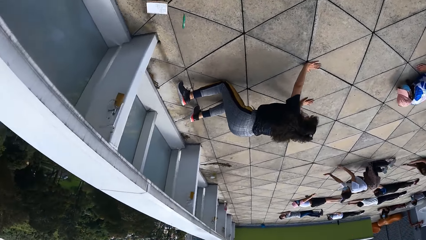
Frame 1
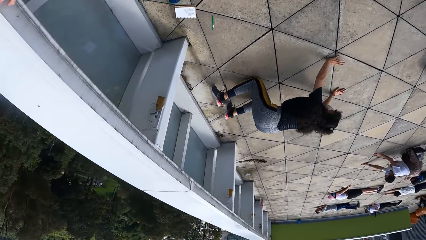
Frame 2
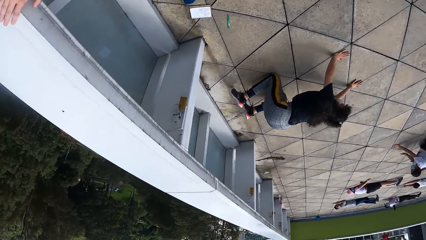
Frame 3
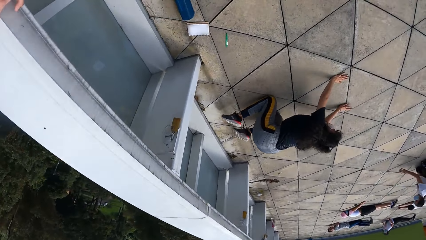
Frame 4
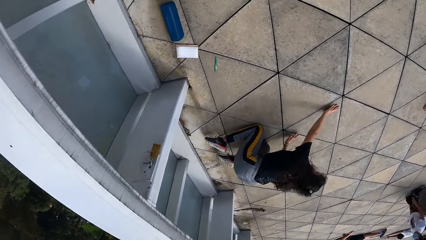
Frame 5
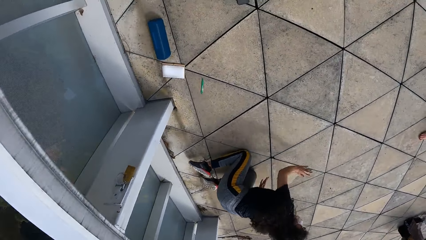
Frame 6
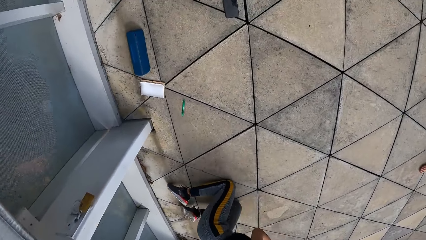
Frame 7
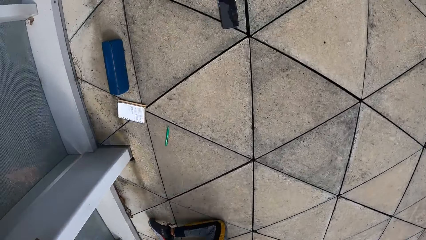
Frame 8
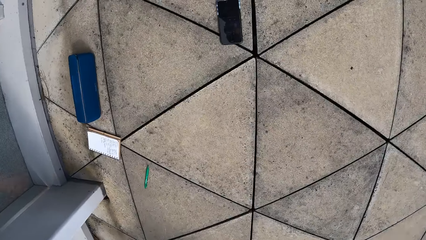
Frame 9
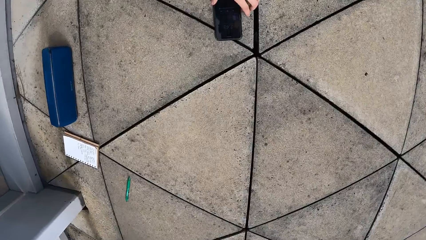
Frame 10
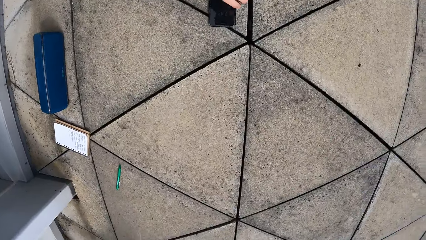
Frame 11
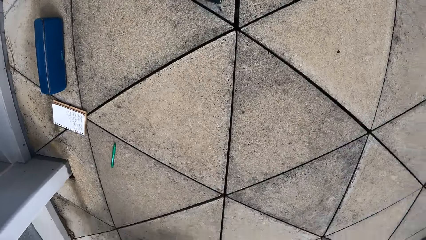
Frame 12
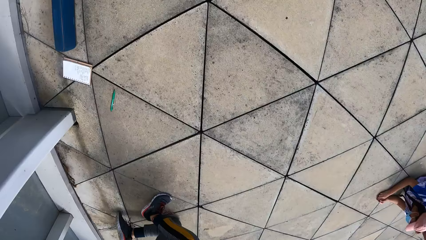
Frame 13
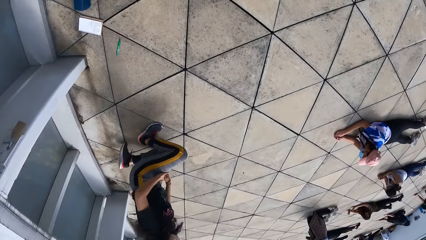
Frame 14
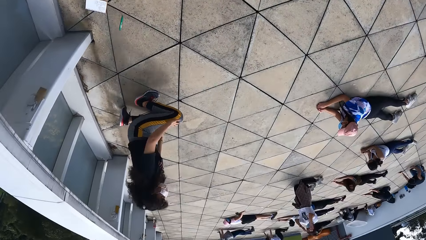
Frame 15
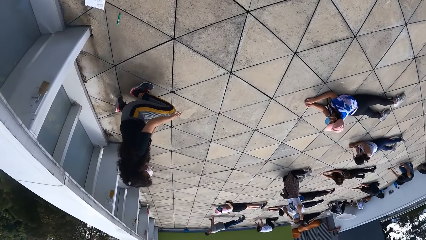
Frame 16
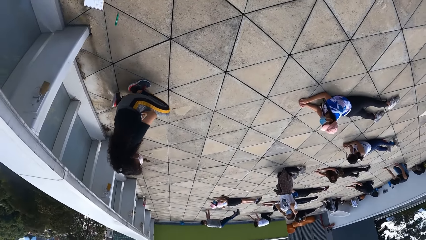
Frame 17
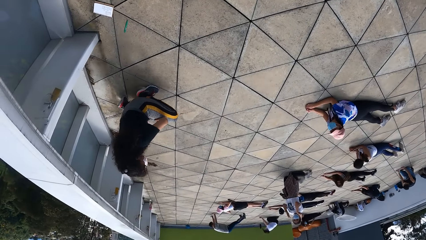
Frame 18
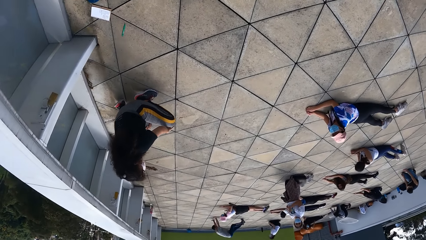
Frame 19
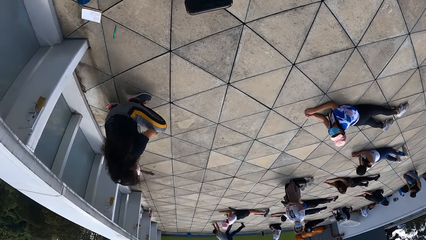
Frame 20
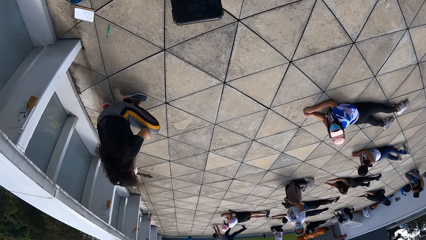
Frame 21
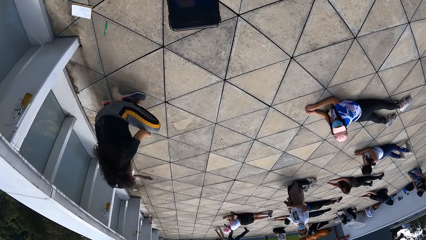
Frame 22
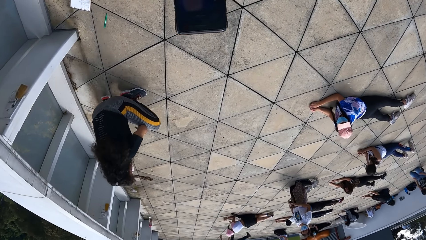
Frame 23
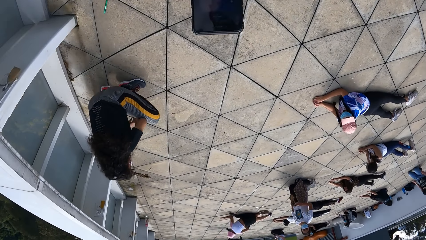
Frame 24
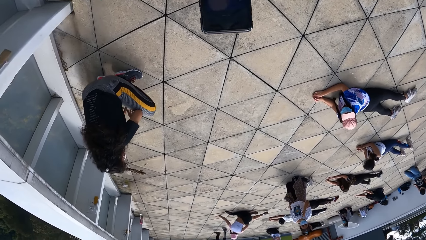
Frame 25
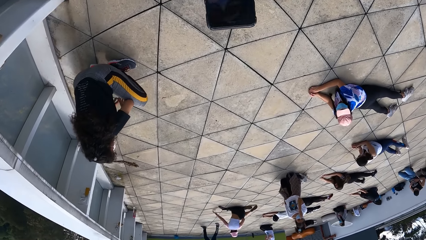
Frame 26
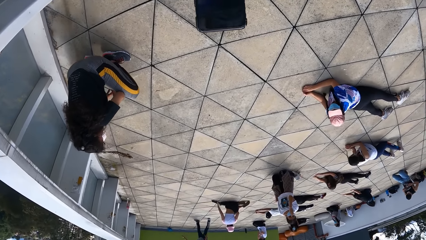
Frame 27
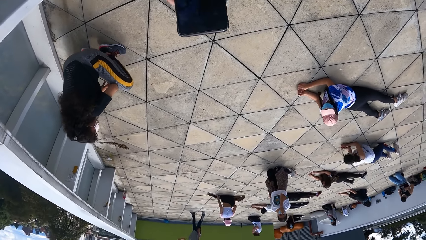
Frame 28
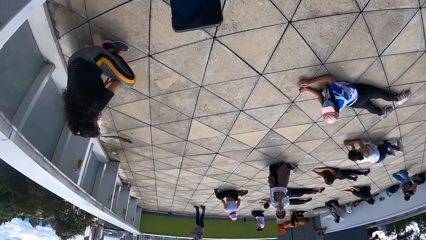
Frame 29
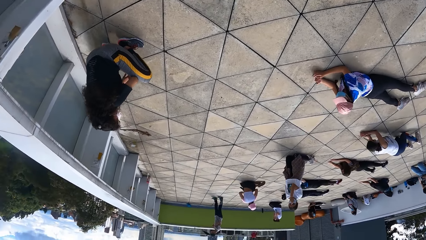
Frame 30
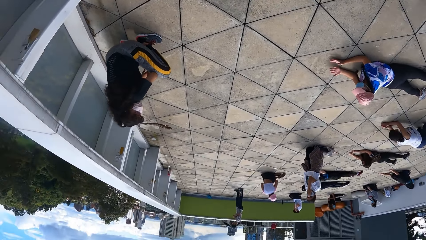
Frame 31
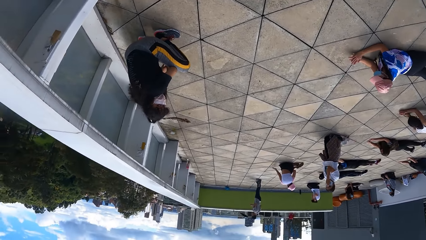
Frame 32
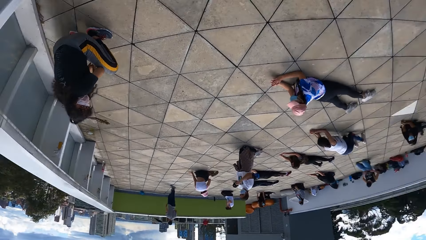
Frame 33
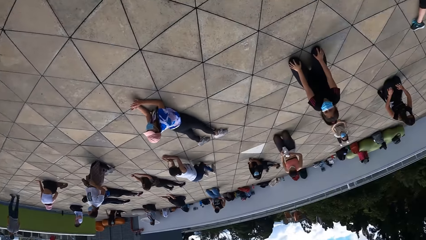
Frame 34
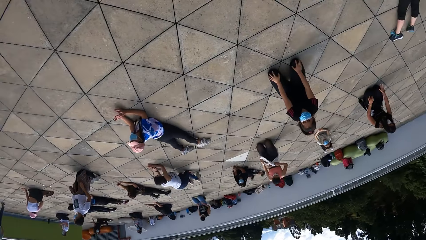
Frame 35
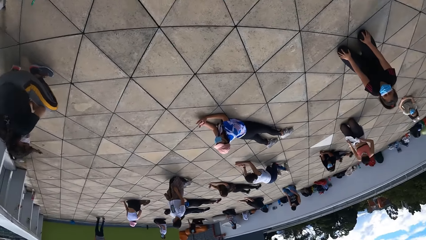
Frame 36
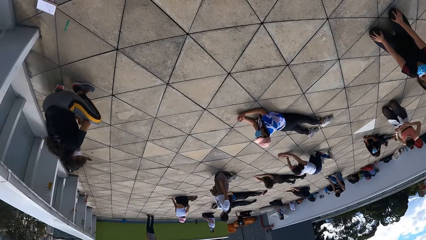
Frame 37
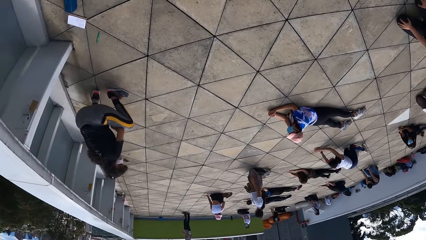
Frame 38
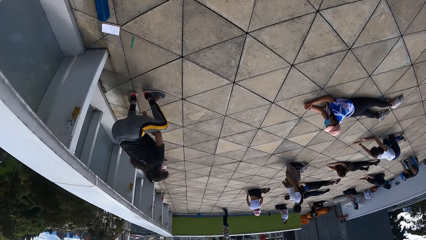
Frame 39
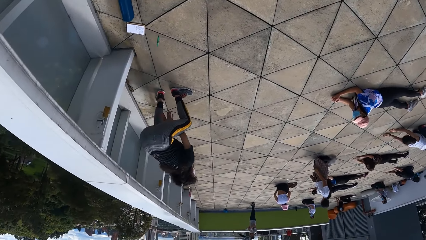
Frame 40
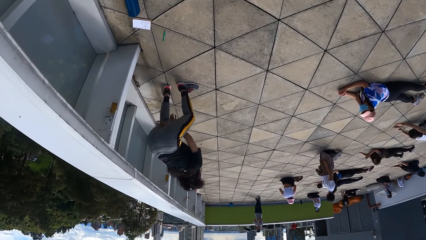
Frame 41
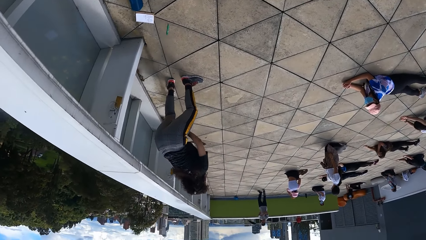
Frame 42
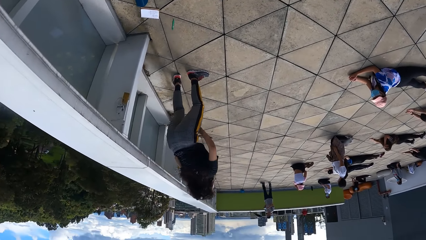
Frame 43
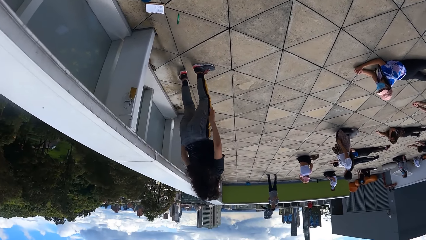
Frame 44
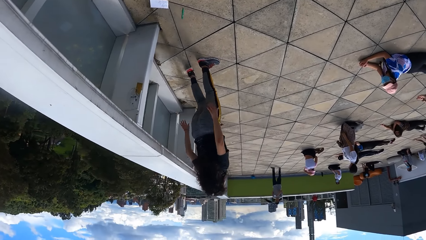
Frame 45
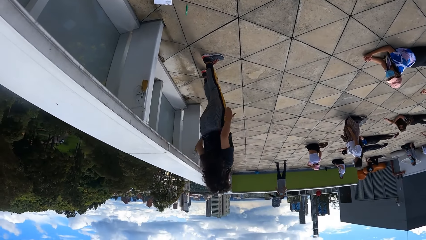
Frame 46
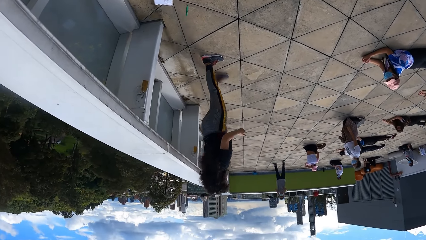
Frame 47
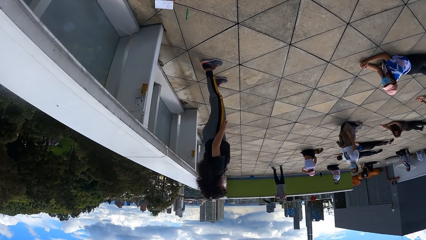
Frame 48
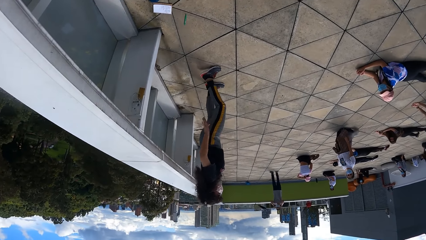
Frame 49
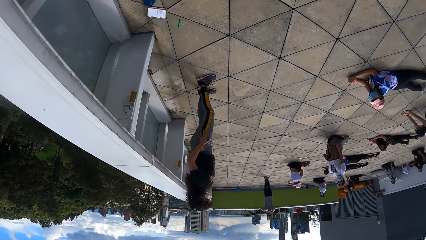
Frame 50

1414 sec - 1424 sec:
A person stands up. The camera wearer operates the phone. They pick up the phone. They stare at the phone. They operate the phone. They look around.

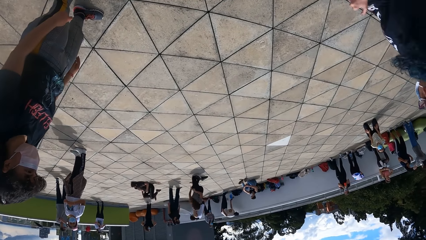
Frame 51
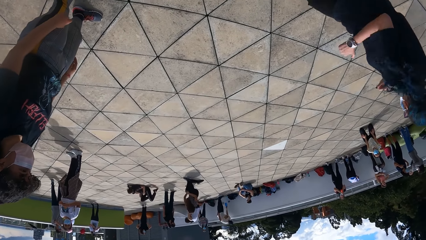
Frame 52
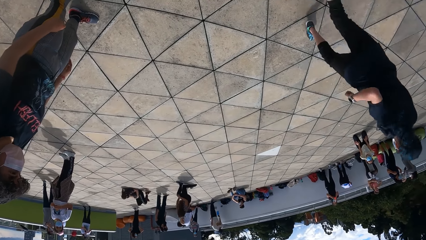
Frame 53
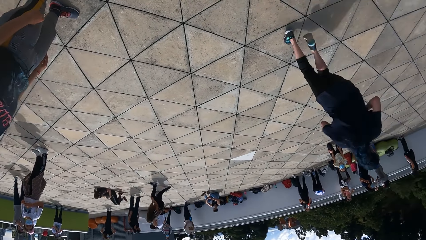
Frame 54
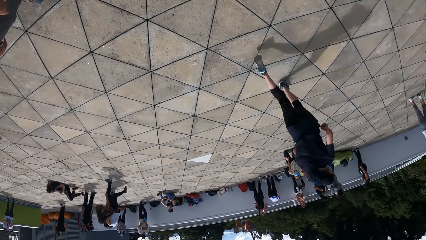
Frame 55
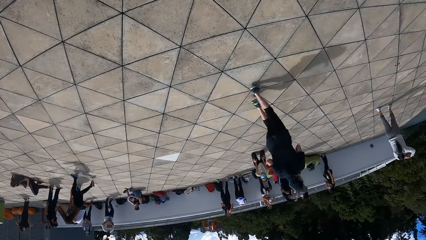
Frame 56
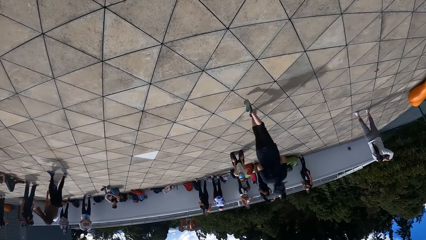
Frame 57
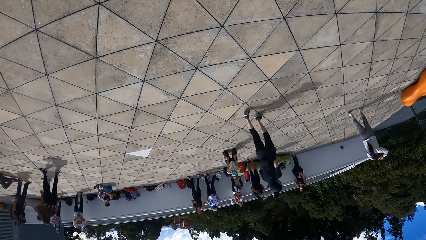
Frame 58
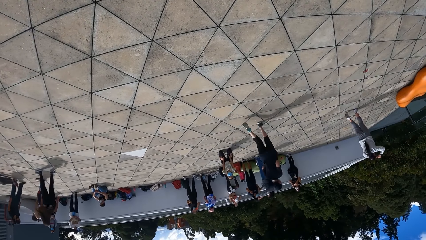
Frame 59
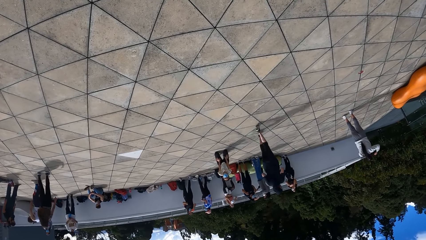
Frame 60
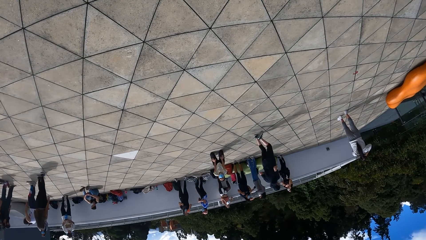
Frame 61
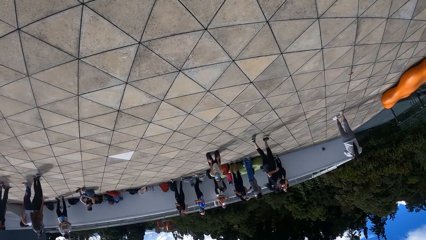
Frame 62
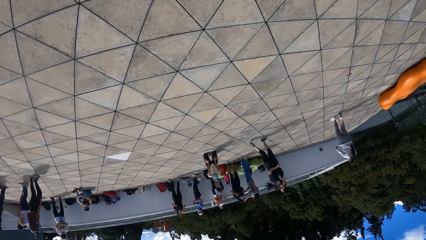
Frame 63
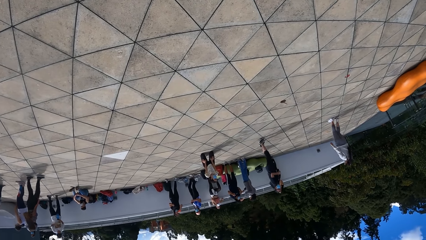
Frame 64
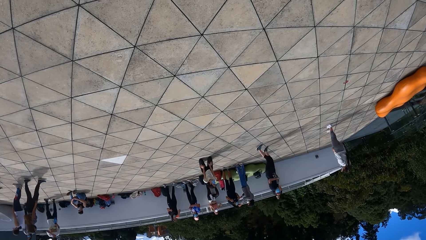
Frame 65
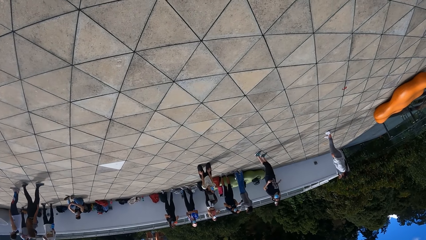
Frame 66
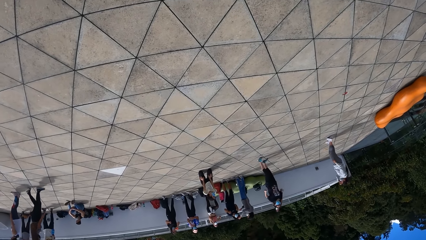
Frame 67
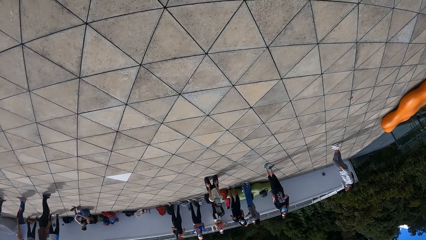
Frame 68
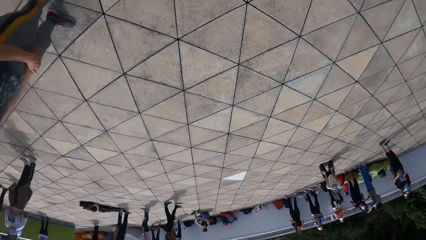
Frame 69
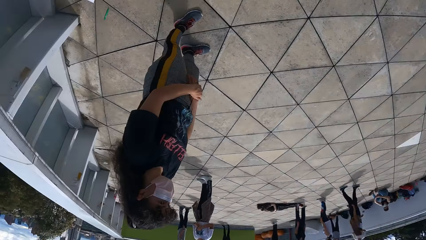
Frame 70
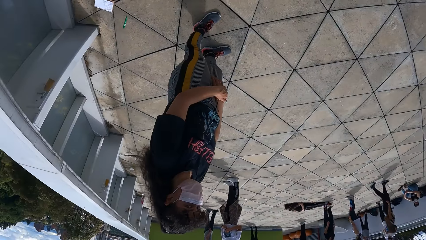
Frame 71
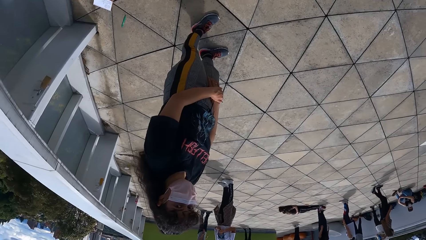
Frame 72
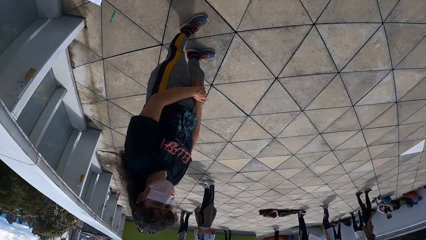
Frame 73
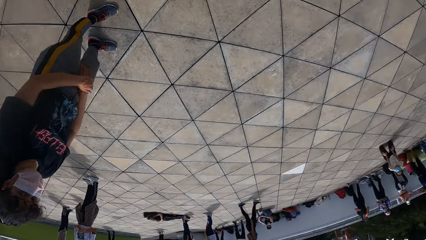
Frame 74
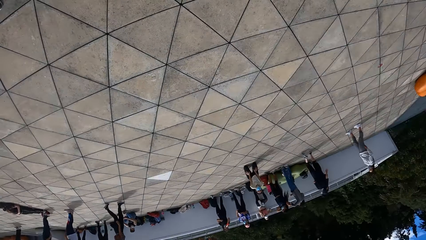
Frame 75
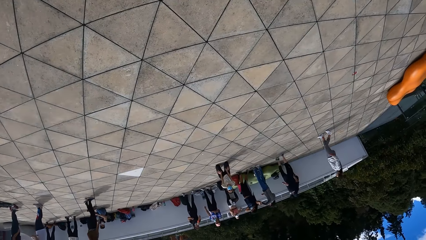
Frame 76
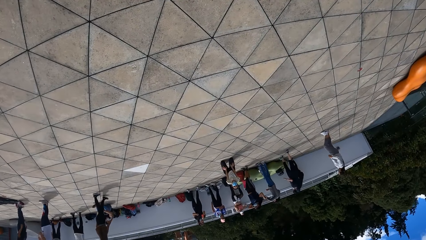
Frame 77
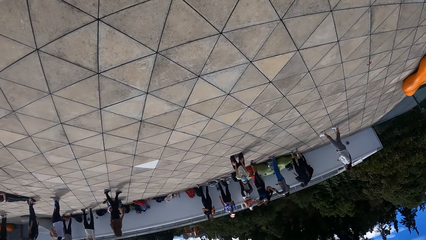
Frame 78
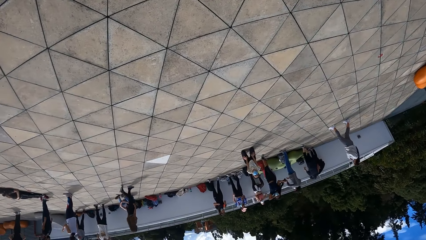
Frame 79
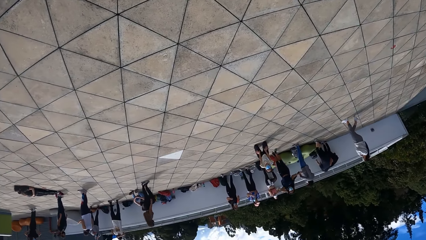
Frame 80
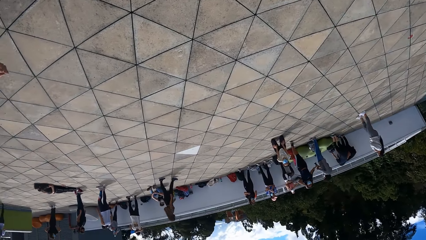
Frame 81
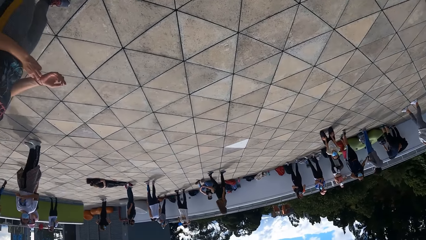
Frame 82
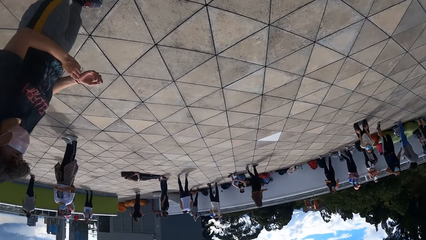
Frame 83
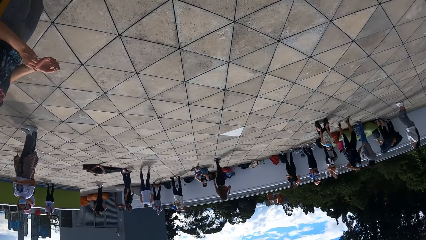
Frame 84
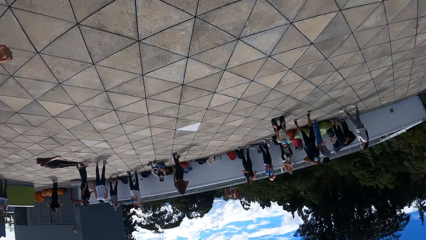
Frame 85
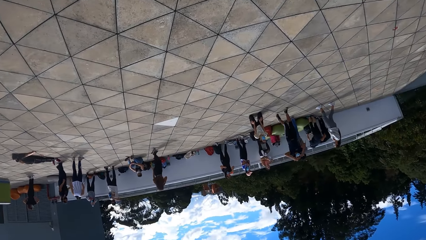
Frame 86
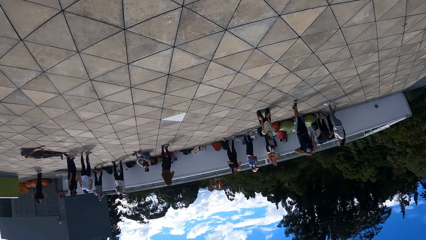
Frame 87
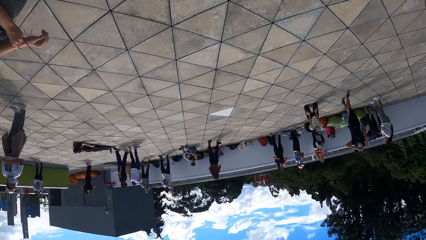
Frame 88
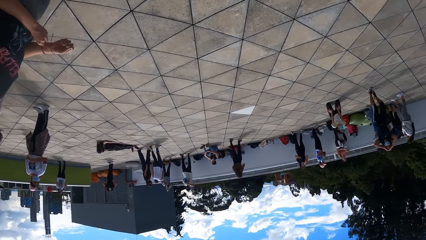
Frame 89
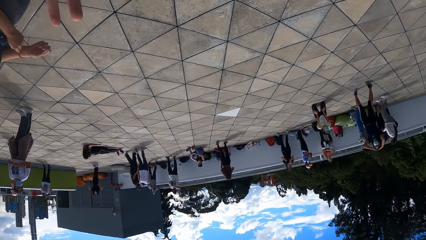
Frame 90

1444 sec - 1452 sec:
A person runs around. The camera wearer looks around.
